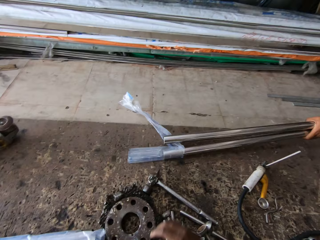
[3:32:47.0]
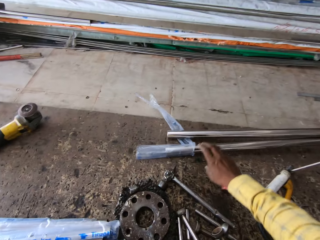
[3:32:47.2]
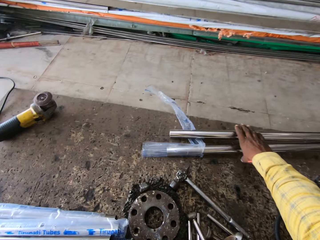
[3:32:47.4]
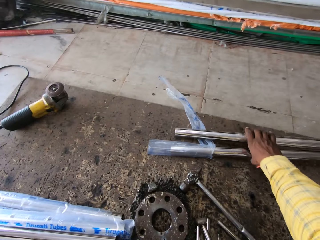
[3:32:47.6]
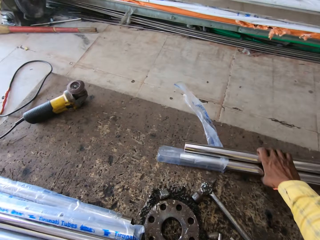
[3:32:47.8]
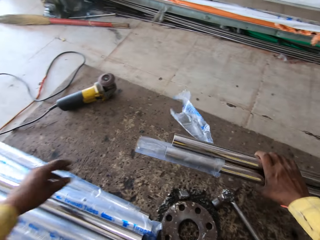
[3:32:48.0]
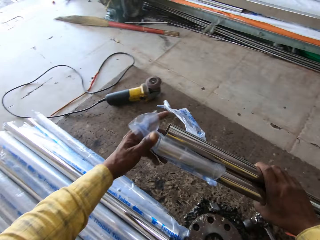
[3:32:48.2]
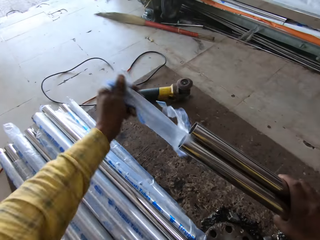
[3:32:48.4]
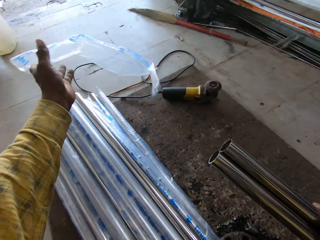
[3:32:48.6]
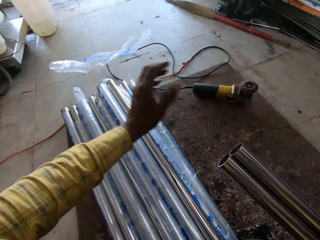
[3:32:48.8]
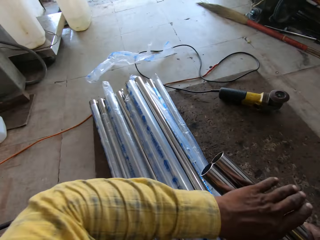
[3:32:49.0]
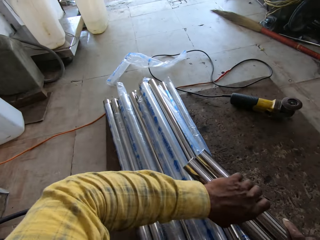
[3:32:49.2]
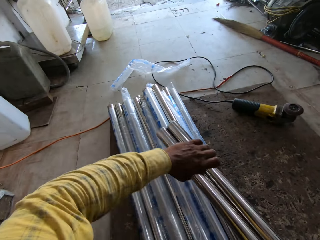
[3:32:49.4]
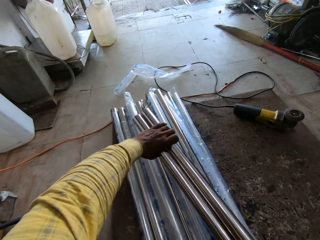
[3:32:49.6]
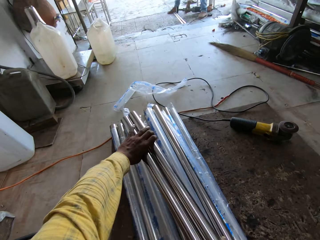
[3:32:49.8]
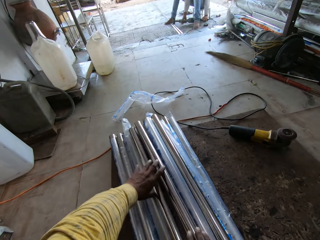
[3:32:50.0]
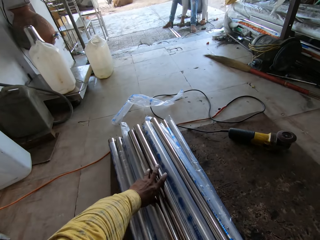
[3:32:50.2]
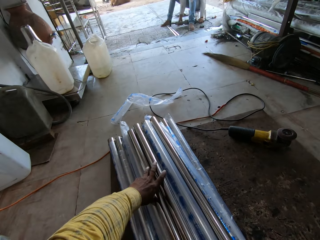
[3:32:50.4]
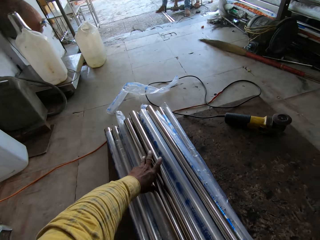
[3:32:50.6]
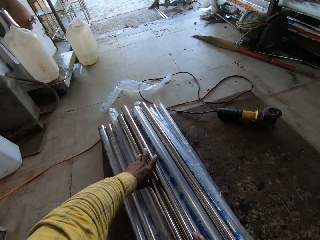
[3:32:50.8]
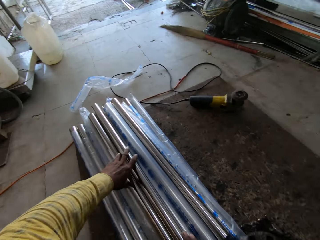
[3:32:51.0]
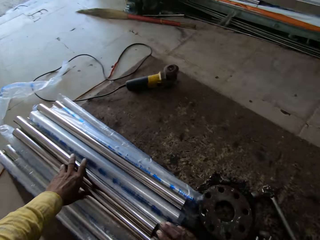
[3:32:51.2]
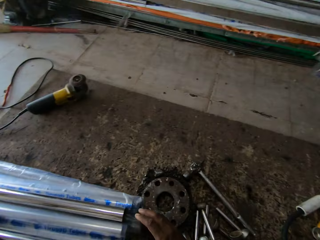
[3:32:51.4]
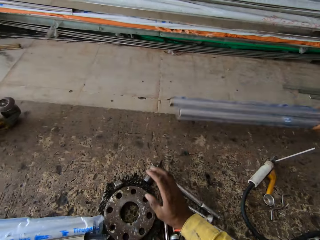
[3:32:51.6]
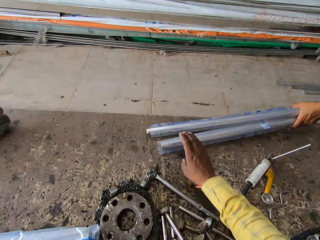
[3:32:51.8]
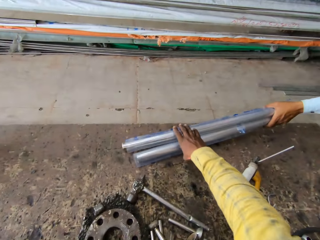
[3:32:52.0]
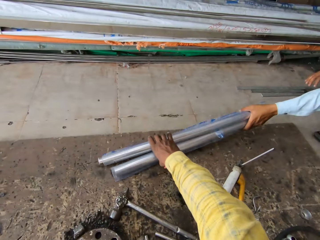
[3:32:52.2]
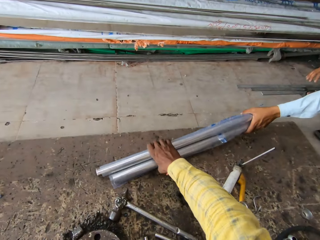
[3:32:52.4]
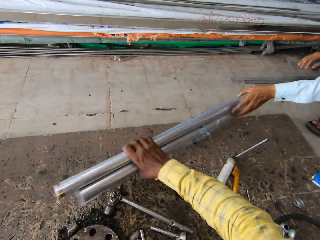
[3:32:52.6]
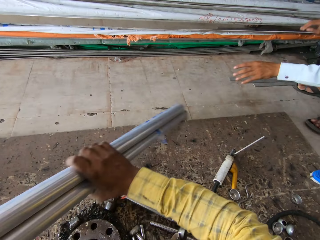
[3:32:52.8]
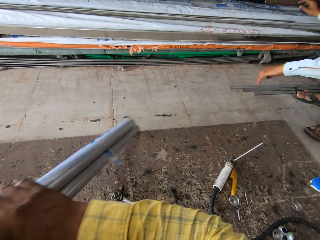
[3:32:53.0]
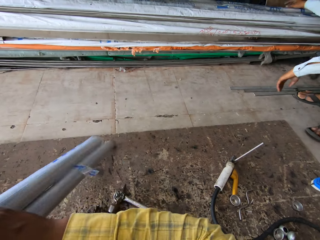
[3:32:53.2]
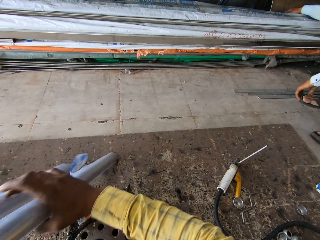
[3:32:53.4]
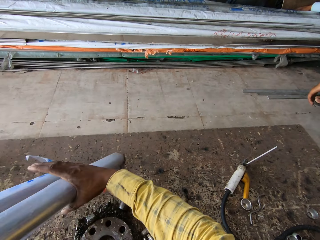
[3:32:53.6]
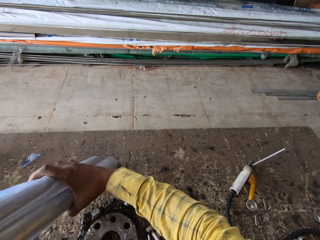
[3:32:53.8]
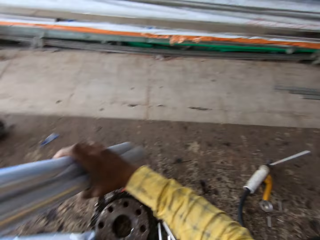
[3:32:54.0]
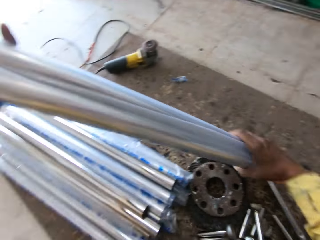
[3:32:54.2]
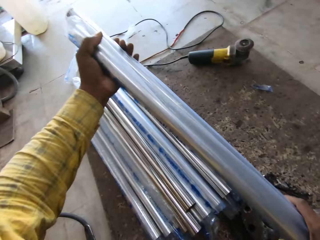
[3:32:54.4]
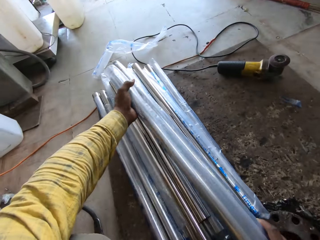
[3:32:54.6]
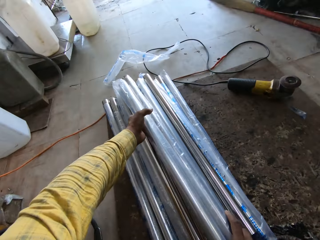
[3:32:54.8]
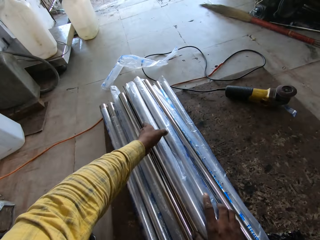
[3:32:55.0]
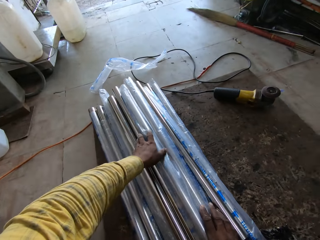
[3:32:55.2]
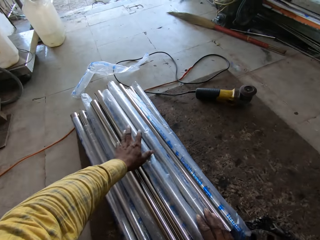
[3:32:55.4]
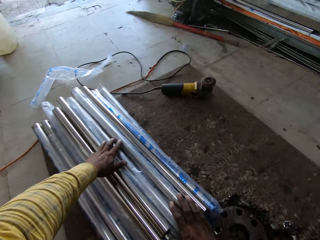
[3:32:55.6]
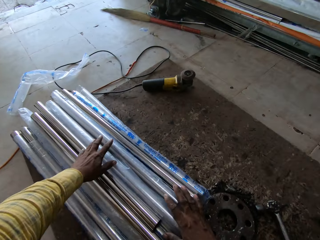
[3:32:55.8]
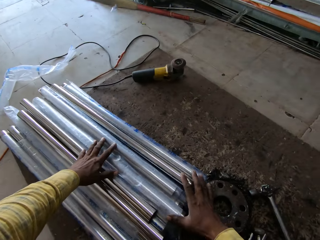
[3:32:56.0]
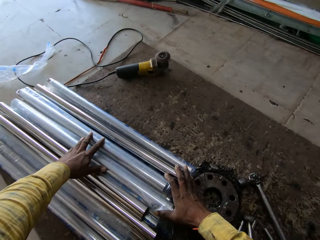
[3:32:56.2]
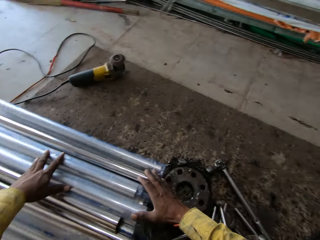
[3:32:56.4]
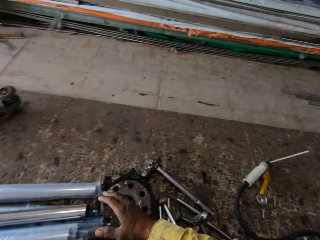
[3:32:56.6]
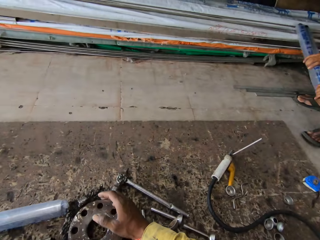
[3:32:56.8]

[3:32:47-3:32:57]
A person holds the steel metal with the left hand and puts the steel metal on the floor. The camera wearer takes the steel metals on the floor. They remove a polythene bag from the steel metals with the left hand. They throw the polythene bag on the floor. They hold the steel metals with both hands. They arrange the metals on the floor. They turn. The person puts the steel metals on the floor. The camera wearer takes the steel metals from the floor. They move the steel metals. The person takes the steel metals on the shelf. The camera wearer turns. They arrange the steel metals on the floor with both hands.

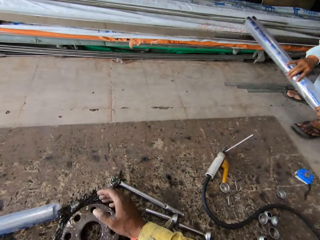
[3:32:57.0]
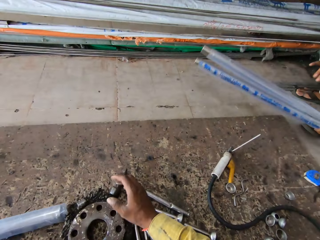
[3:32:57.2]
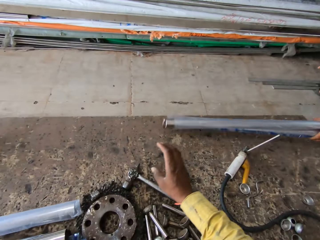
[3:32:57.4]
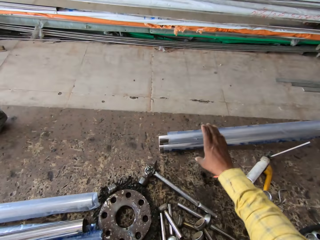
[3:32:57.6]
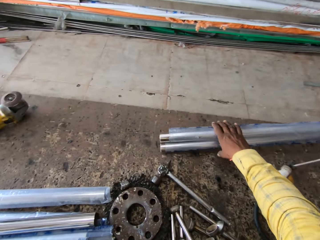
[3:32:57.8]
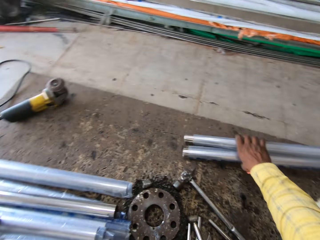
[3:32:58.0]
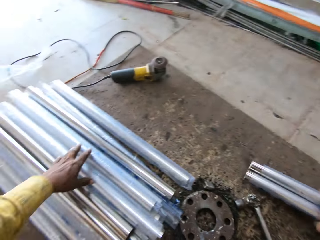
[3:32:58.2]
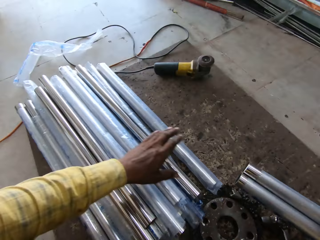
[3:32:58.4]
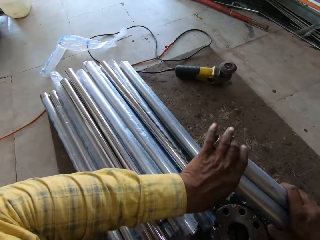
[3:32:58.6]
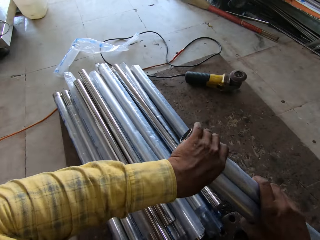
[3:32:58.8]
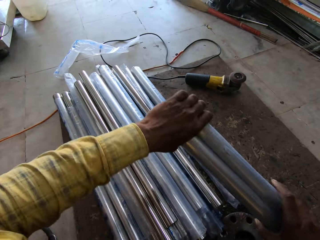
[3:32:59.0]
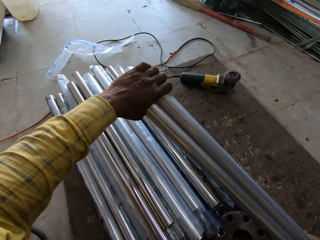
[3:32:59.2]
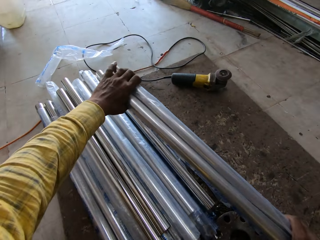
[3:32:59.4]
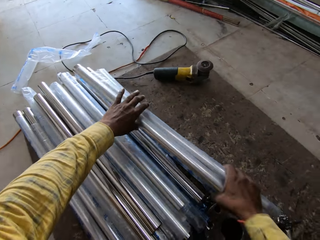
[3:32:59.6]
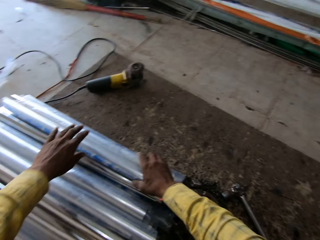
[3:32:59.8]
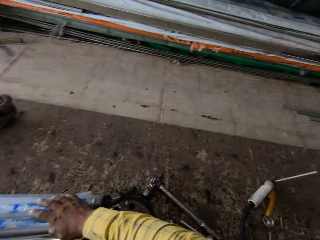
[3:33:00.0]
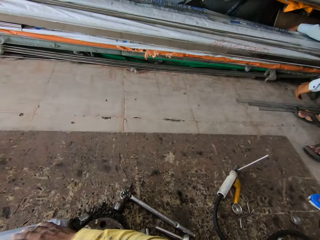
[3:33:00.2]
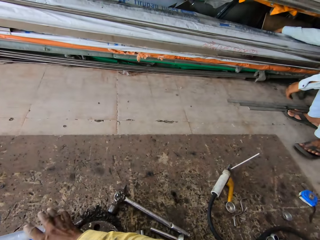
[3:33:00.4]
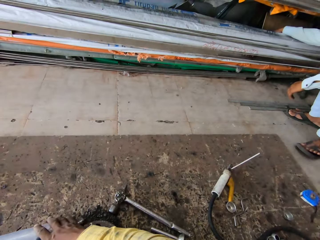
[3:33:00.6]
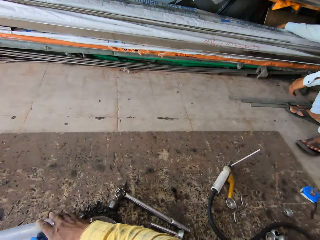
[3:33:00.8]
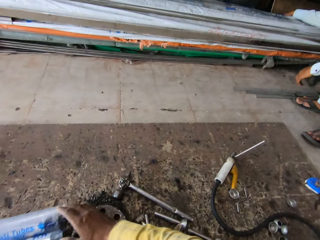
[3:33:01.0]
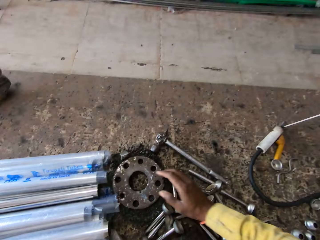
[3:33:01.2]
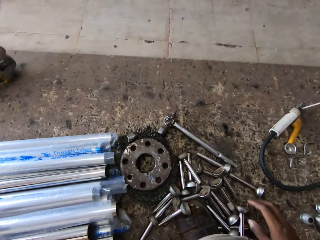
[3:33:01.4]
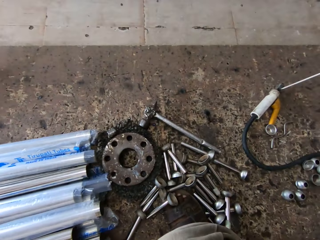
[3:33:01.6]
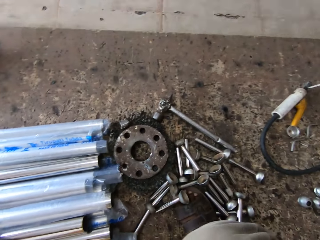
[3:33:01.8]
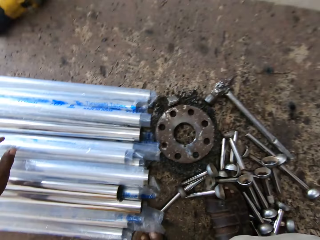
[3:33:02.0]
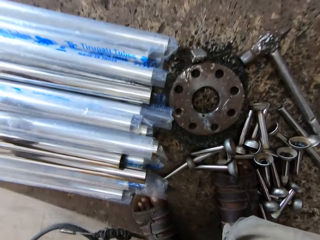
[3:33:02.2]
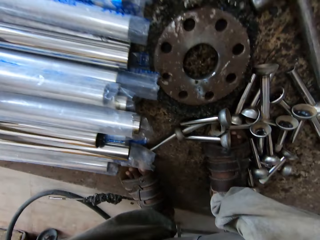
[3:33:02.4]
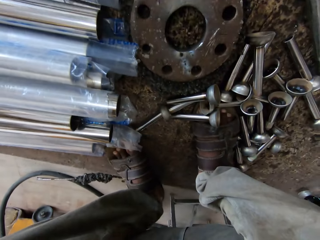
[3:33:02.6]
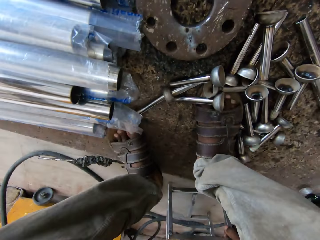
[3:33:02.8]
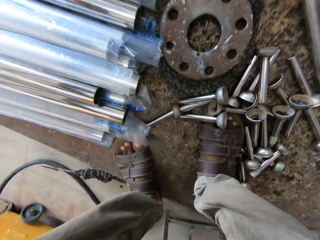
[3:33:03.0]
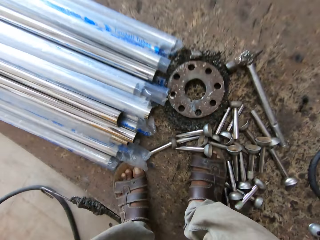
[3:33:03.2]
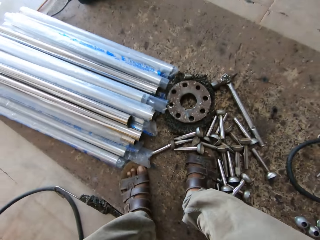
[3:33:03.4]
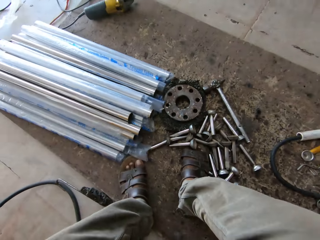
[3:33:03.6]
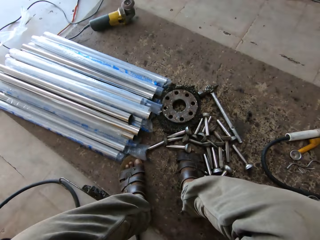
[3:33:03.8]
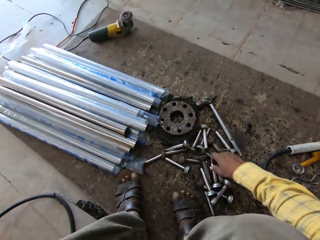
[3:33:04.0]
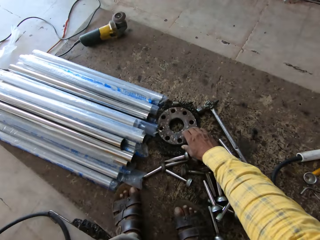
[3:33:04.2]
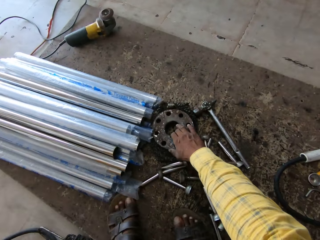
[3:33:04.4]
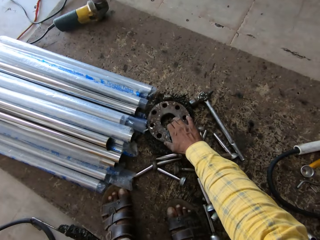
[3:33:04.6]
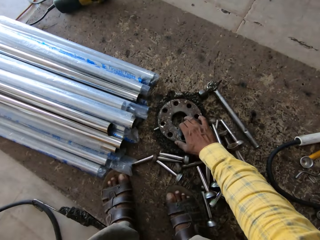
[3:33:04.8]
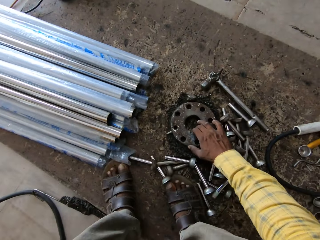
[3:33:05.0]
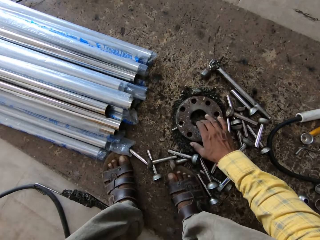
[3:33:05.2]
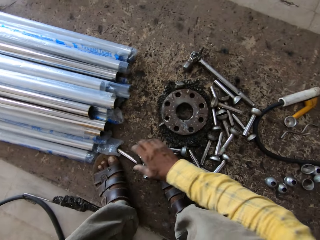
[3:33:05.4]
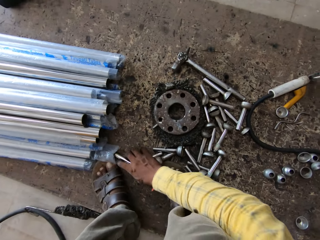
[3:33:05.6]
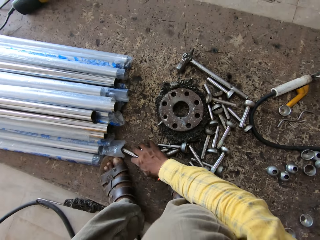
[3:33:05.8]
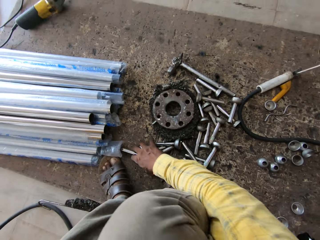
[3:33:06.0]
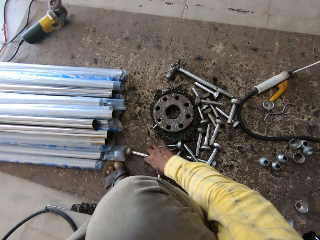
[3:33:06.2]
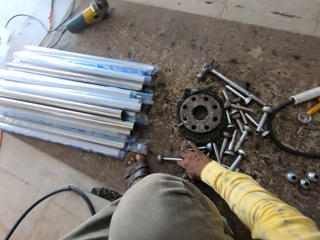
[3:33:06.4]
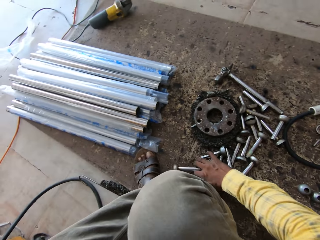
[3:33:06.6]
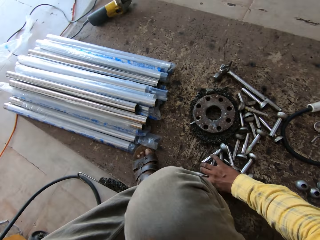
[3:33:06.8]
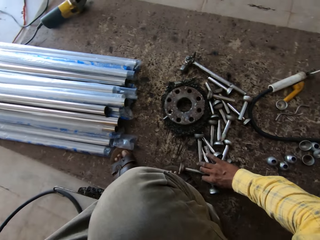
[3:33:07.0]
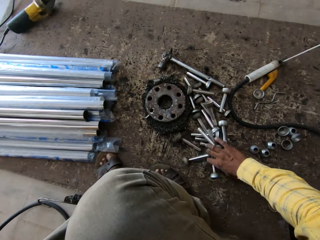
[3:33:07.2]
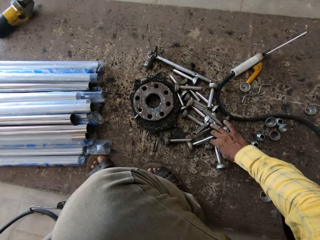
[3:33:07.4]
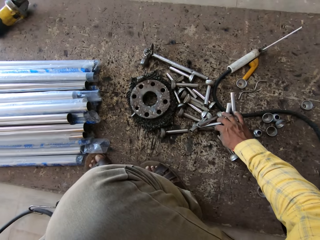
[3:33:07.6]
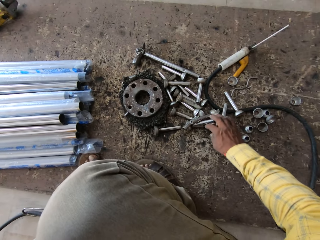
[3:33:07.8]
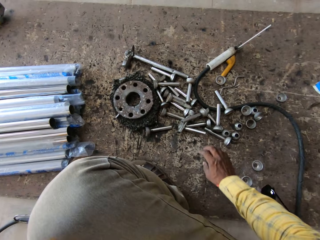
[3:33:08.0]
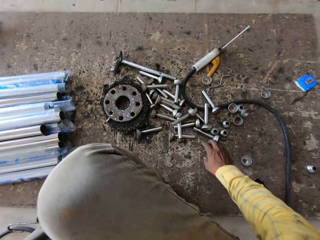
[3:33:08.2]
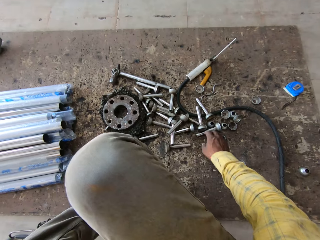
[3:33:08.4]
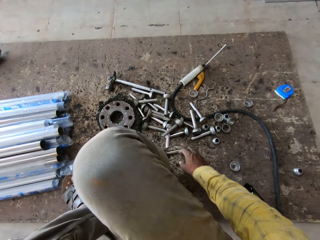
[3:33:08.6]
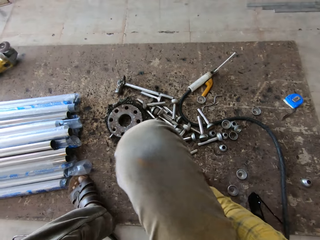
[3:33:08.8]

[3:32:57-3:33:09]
The camera wearer turns. A person holds steel metals. The person puts the steel metals on the floor. The camera wearer takes the steel metals on the floor. They turn. They hold the steel metals with both hands. They arrange the steel metals on the floor. They turn. The person touches steel metals in the shelf. The camera wearer looks around. They arrange the steel metals on the floor. They look around. They move their leg. They stretch their hand. They move the welding tool on the floor. They arrange steel bolts on the floor with the right hand. They gather the steel pieces together.
